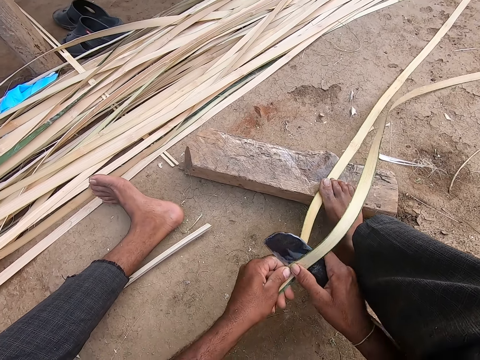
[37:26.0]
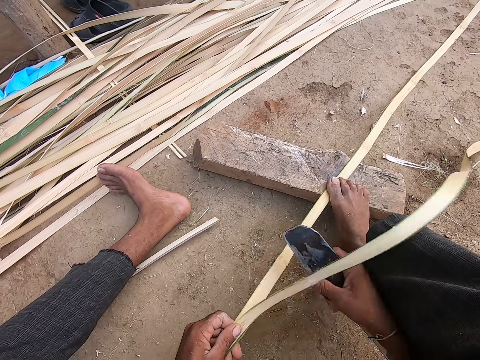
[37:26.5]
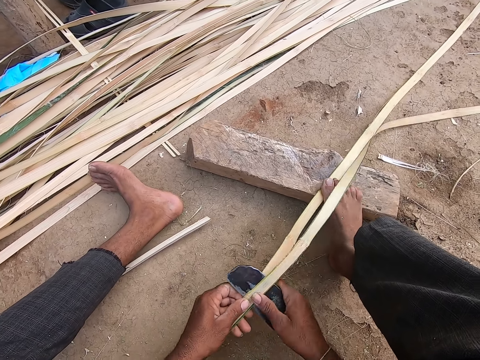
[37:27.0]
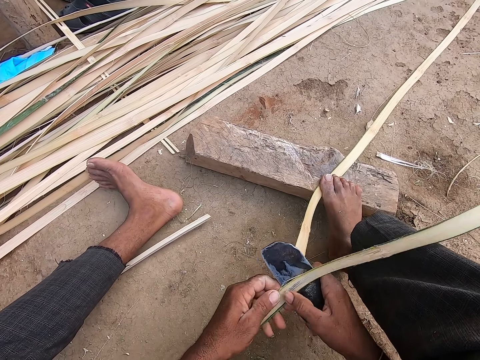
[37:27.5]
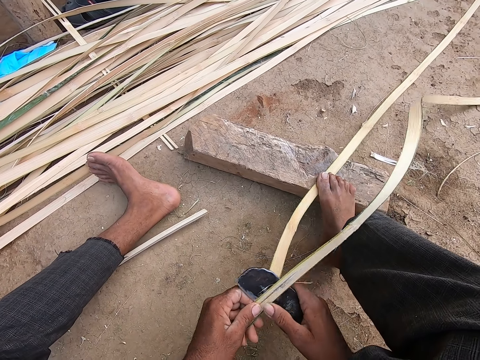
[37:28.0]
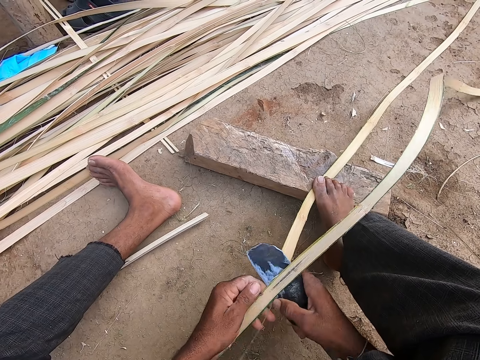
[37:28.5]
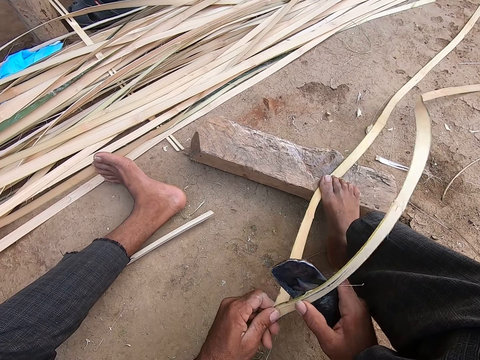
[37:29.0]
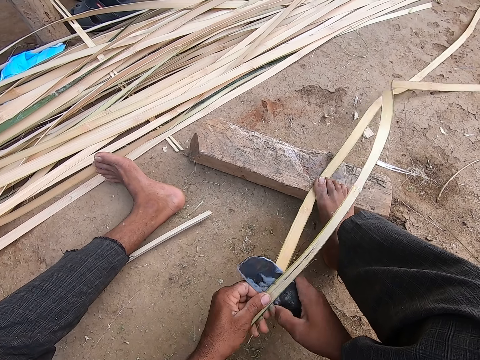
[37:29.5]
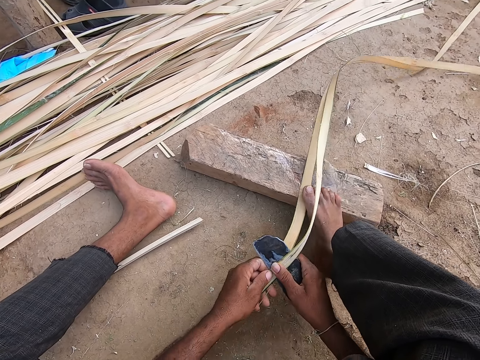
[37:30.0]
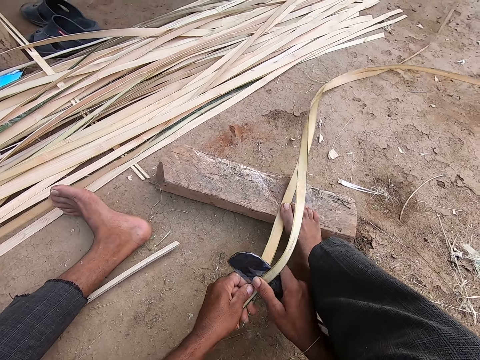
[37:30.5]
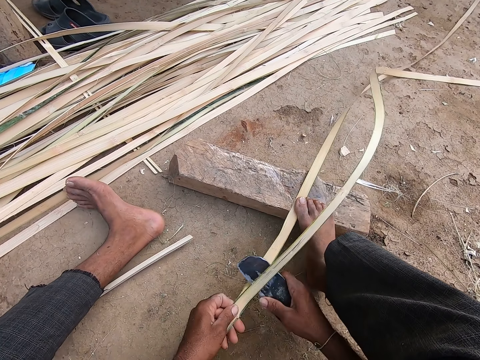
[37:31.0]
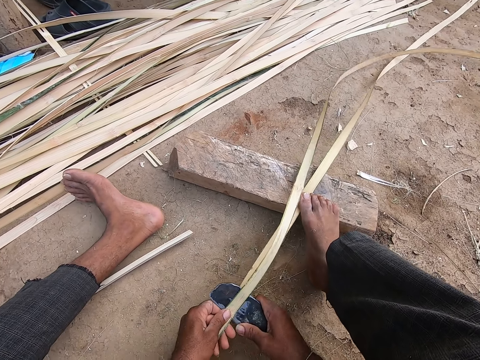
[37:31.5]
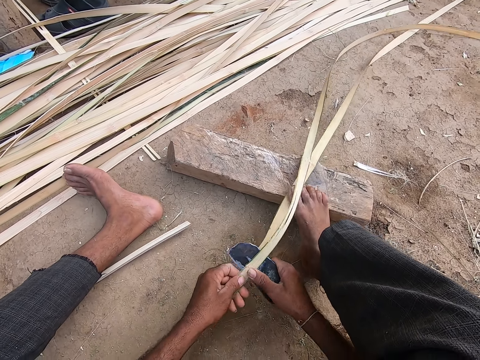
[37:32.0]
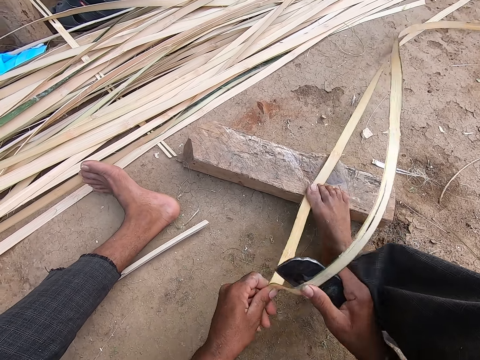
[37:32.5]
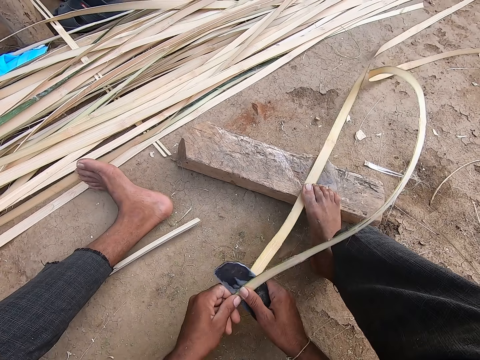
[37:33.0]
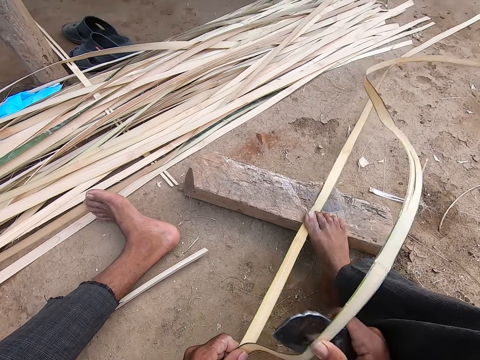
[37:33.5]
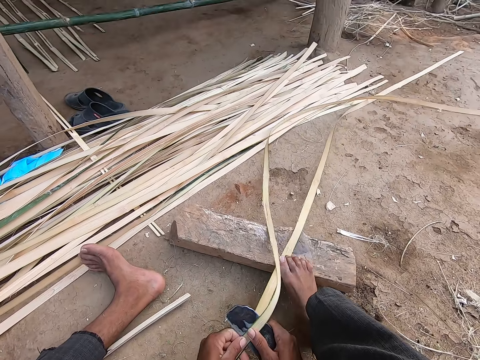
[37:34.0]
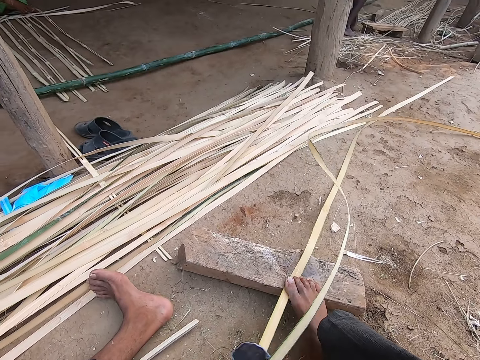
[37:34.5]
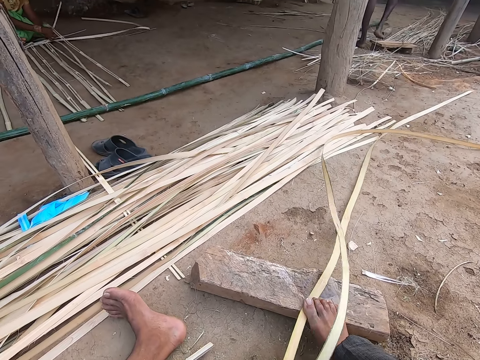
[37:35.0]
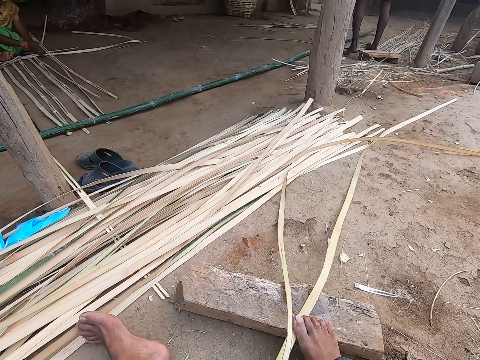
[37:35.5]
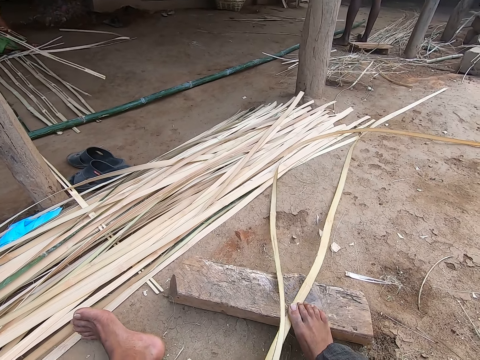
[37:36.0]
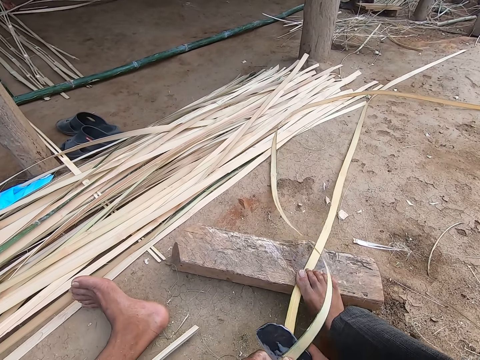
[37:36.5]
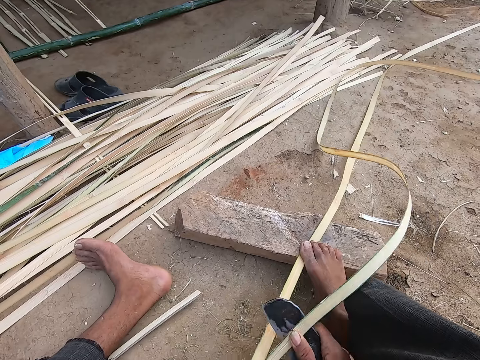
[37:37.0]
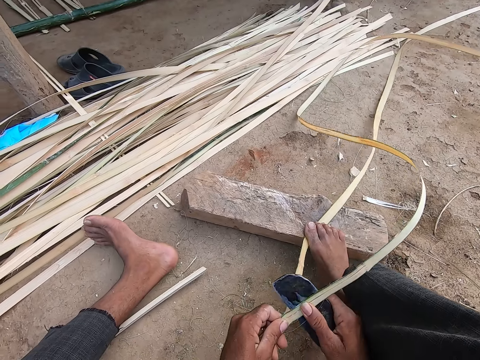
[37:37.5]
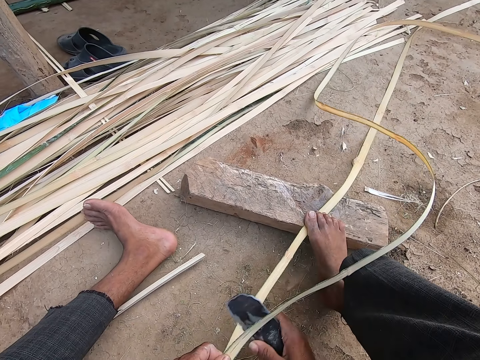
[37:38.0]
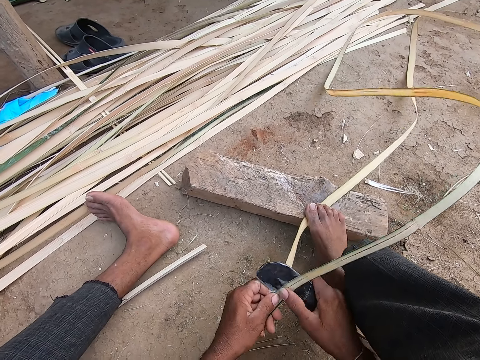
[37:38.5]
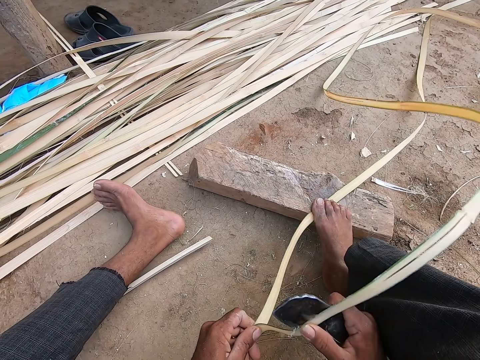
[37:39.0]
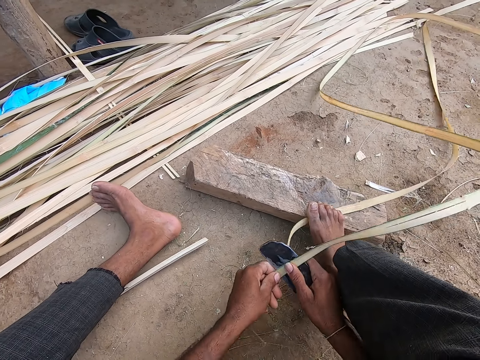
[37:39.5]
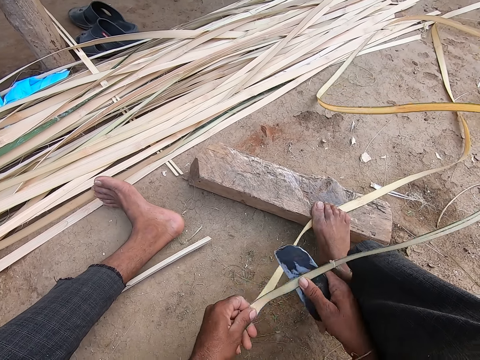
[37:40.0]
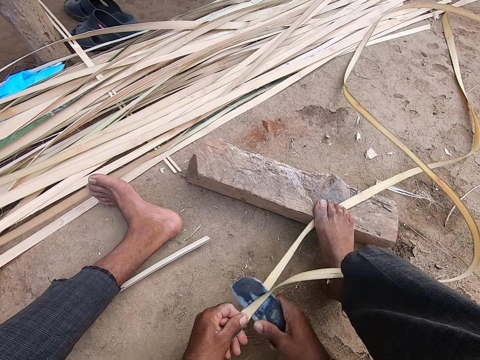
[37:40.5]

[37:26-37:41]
A man drops a bamboo stick on the floor with both hands.

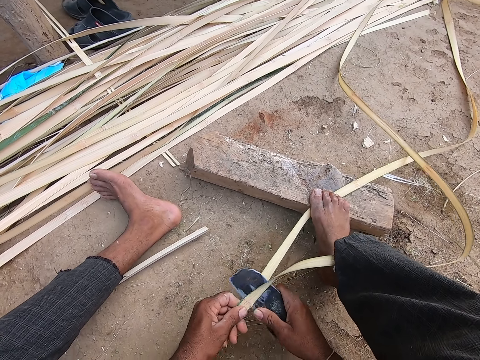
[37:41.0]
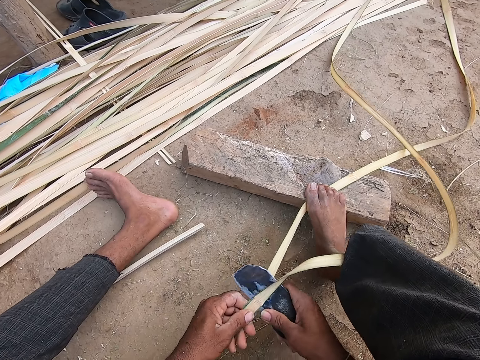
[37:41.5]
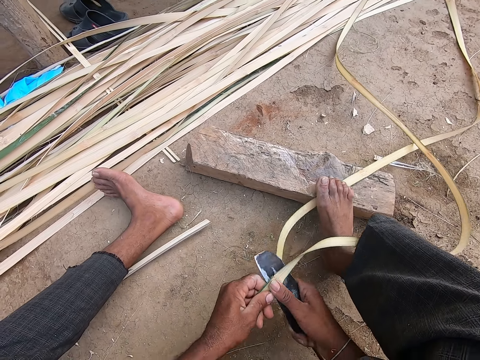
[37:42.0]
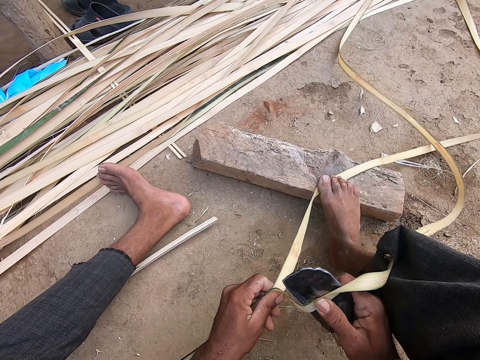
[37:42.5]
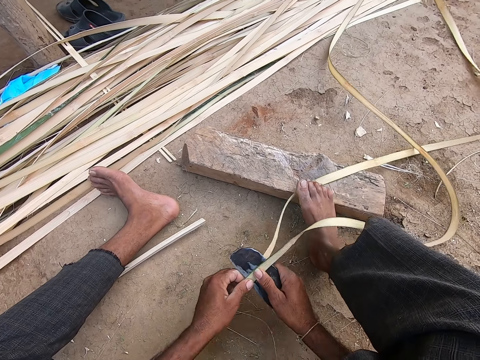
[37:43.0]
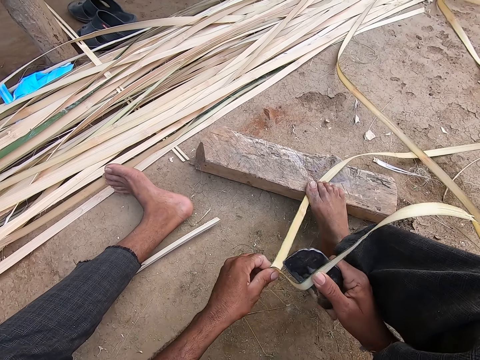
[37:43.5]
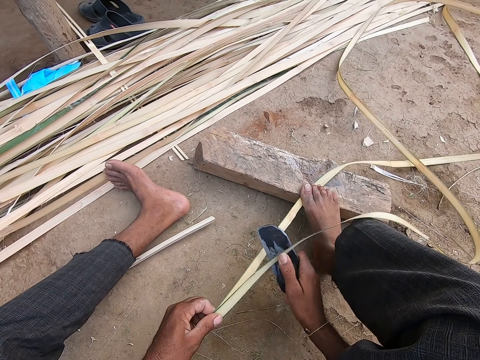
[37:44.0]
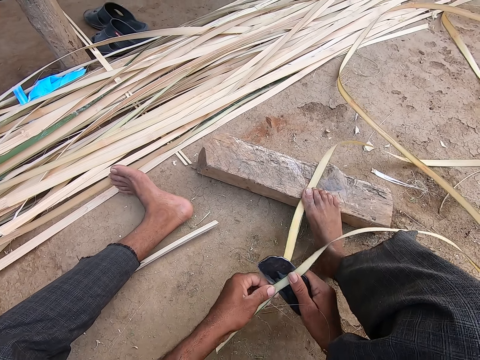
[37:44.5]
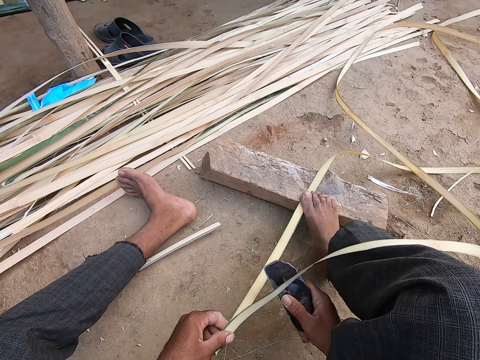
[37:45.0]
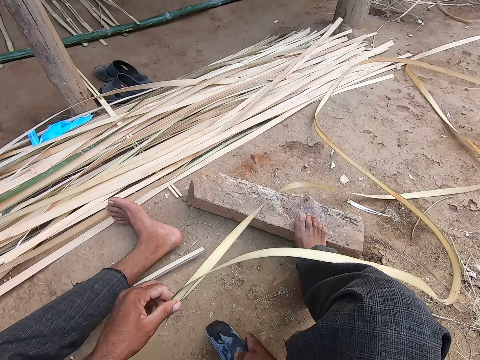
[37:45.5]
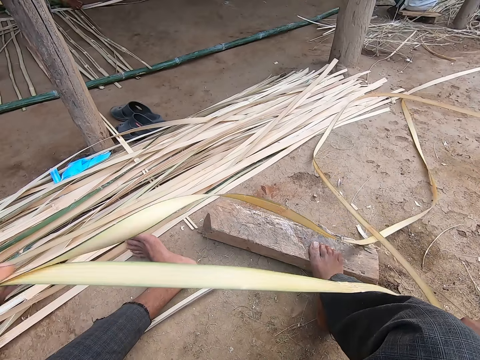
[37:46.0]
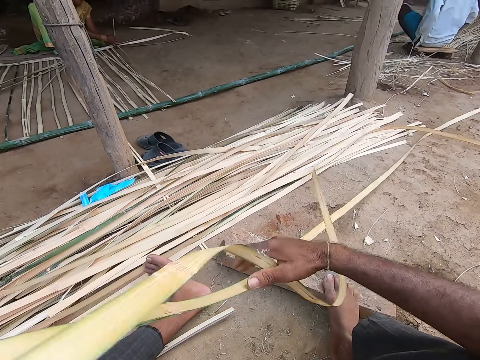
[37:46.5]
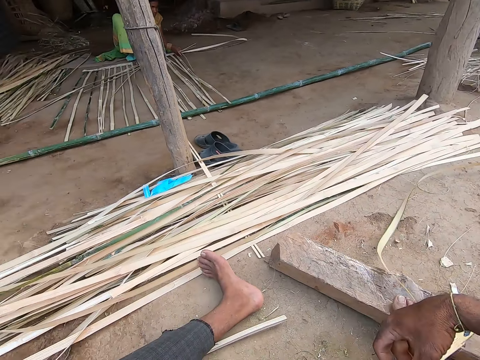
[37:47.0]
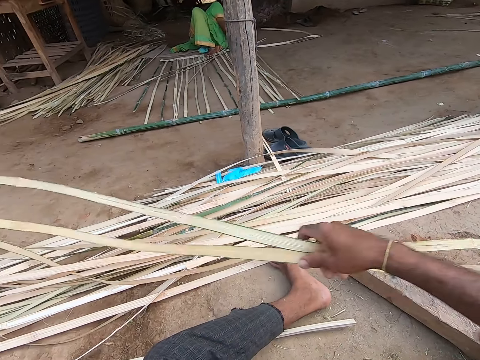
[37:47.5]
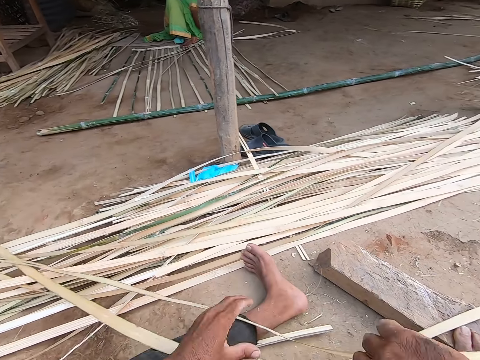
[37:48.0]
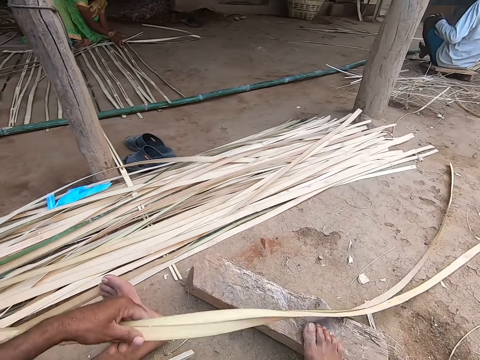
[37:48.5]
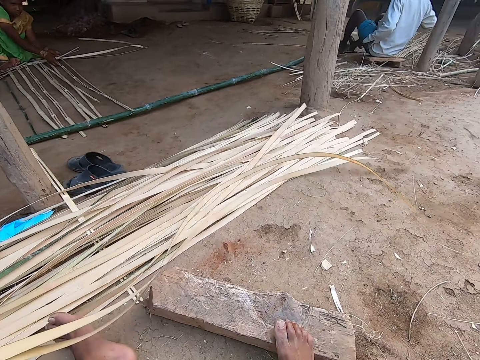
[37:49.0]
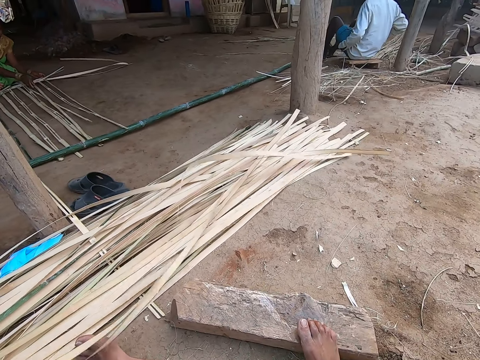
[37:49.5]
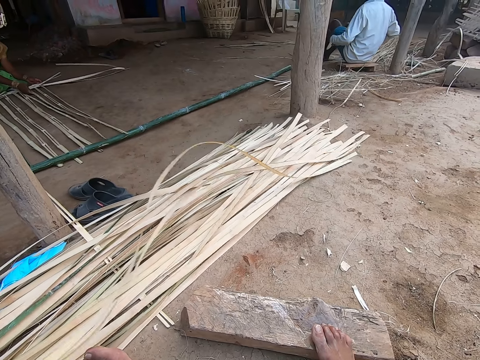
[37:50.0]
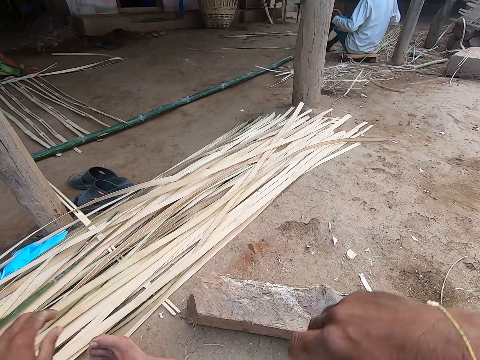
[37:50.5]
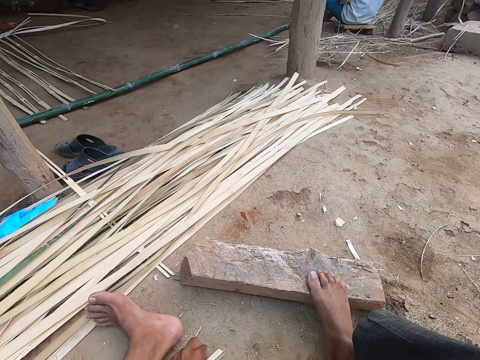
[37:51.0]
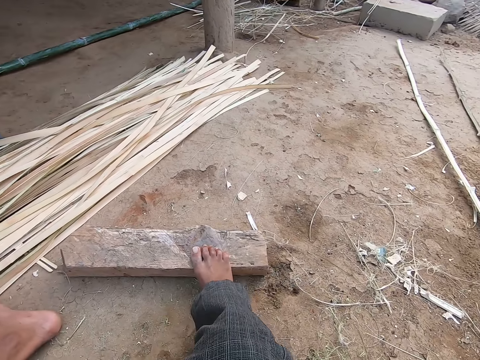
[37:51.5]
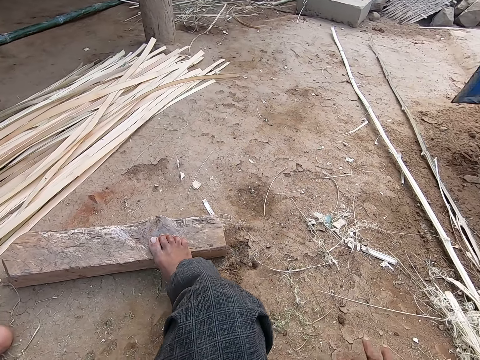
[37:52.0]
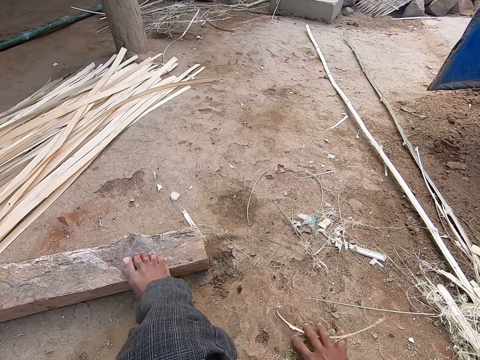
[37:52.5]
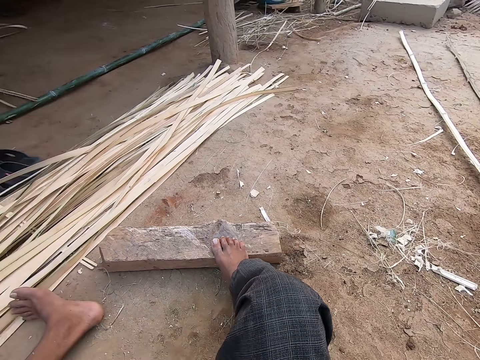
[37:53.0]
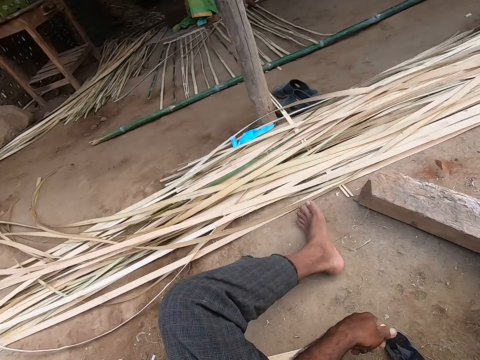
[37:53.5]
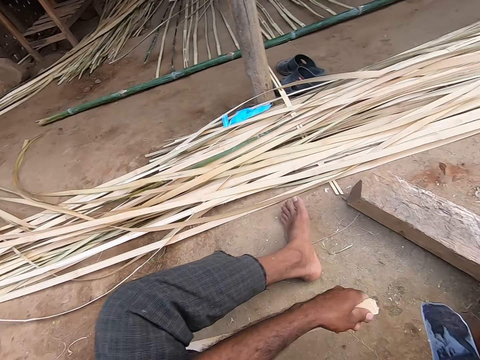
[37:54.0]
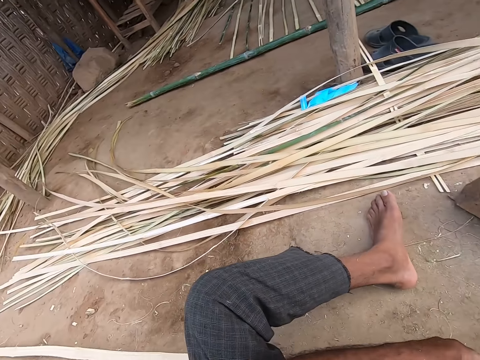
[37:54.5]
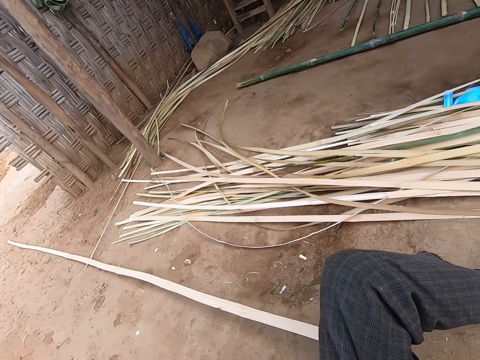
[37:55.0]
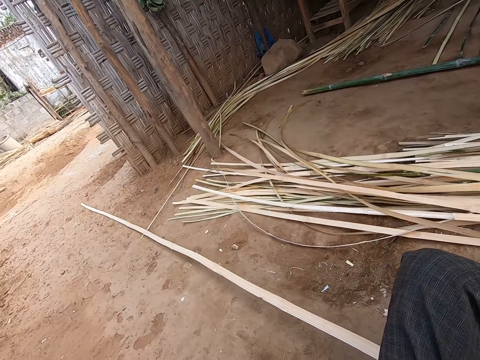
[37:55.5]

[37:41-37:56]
The camera wearer drops the knife on the ground with his right hand. He pulls the bamboo strip with his left hand. He adds the sisal to the bunch on the ground. He holds the bamboo strips with both hands. He throws the bamboo strips on the ground with both hands. He picks the bamboo strips from the ground with his left hand. He wiggles the bamboo strips with his left hand. He drops the bamboo strips on the bamboo strips on the ground with his left hand. He picks a bamboo strip from the ground with his left hand. He gathers the bamboo debris on the ground with his right hand. He looks around. He picks up the knife from the floor with his right hand.
